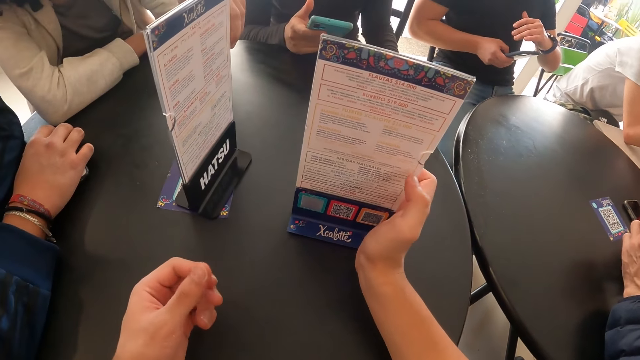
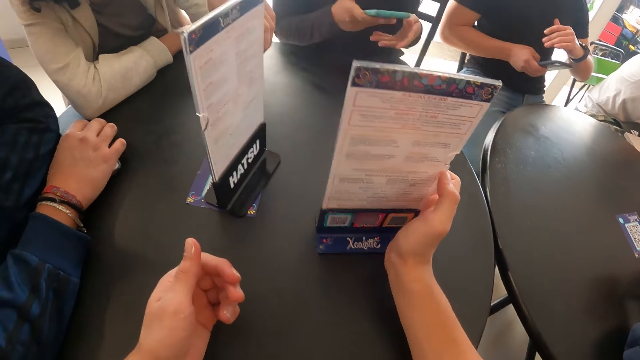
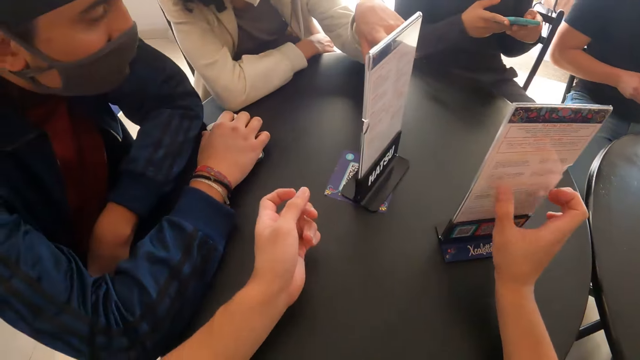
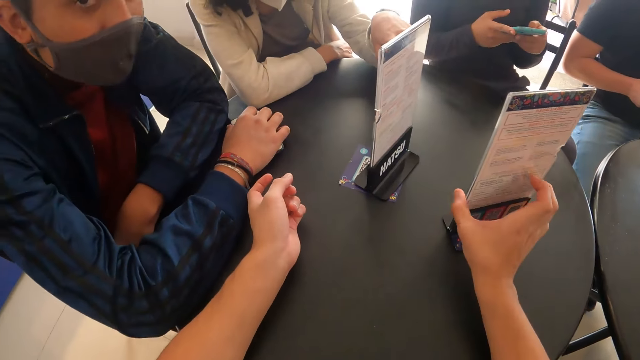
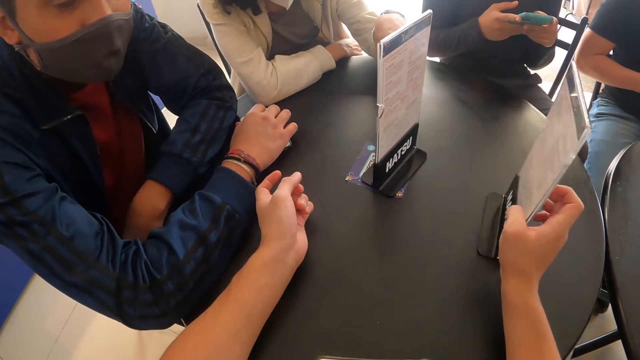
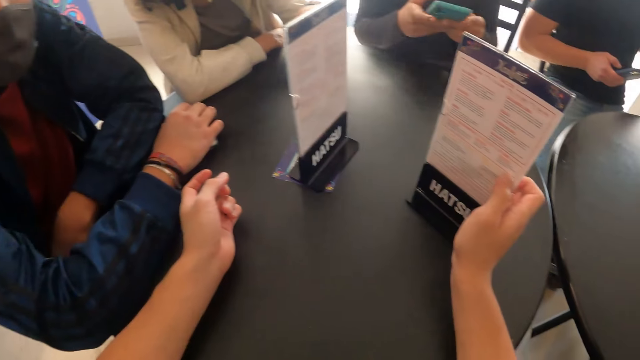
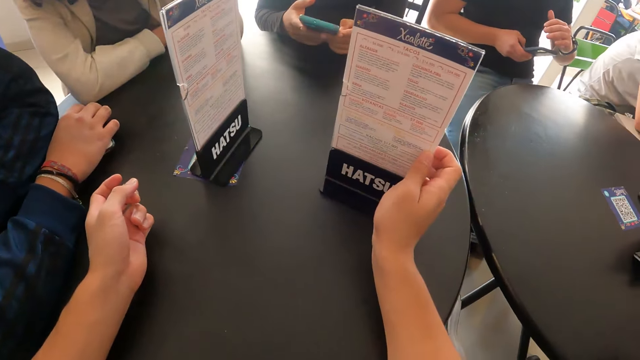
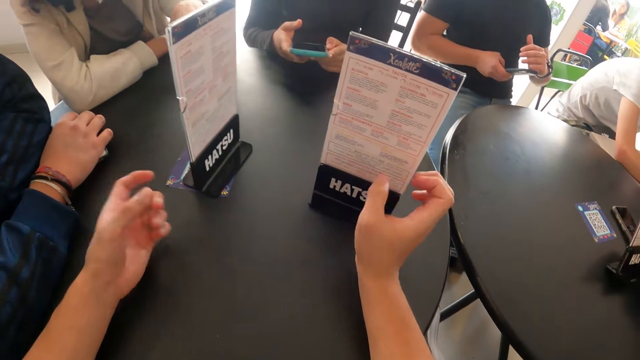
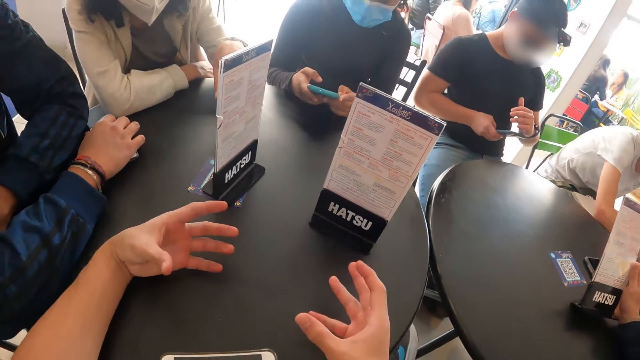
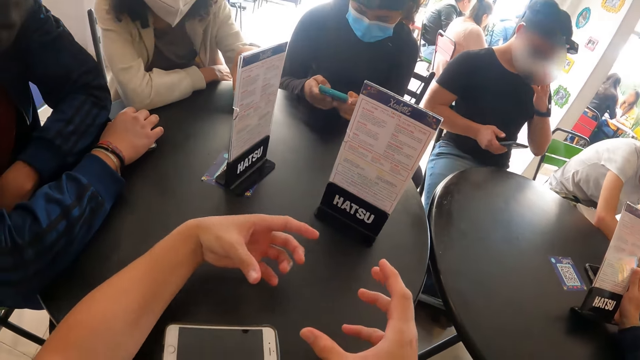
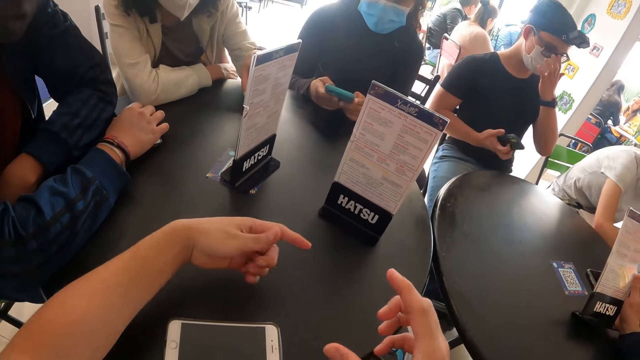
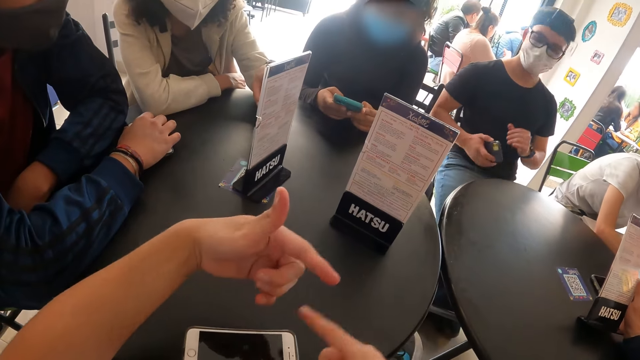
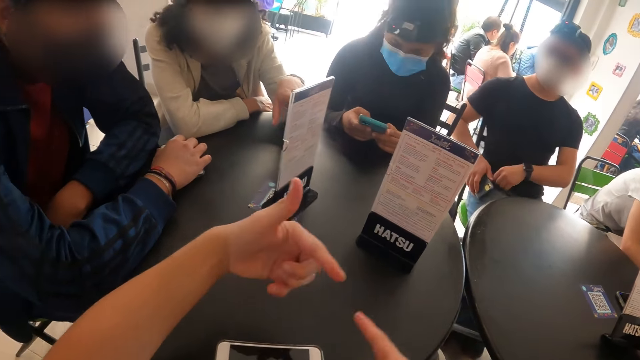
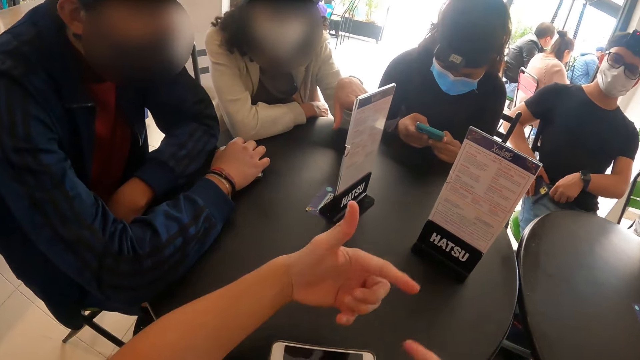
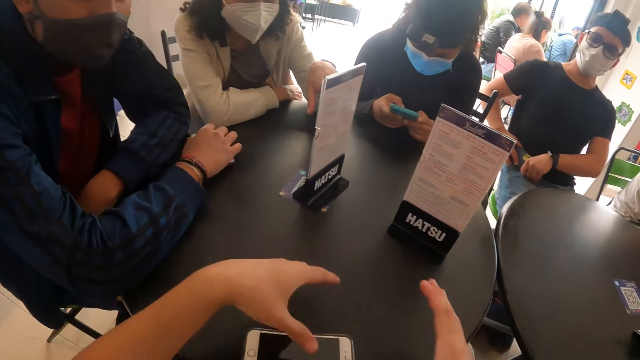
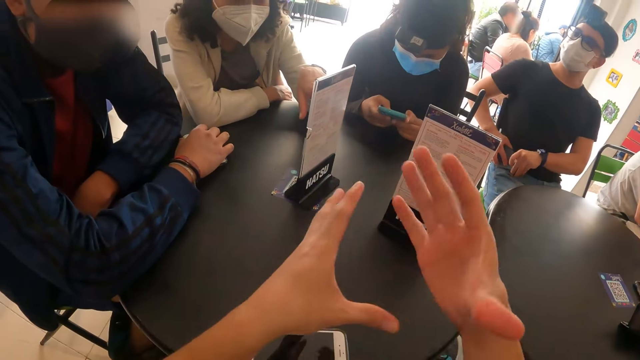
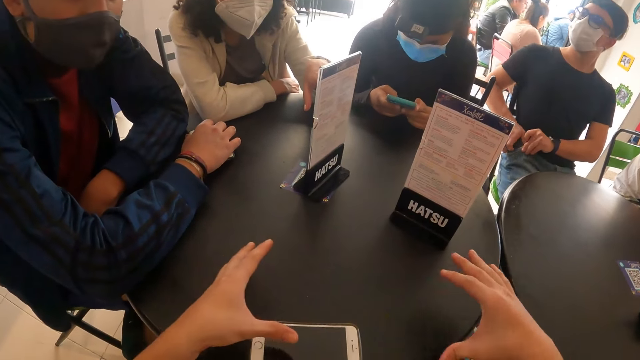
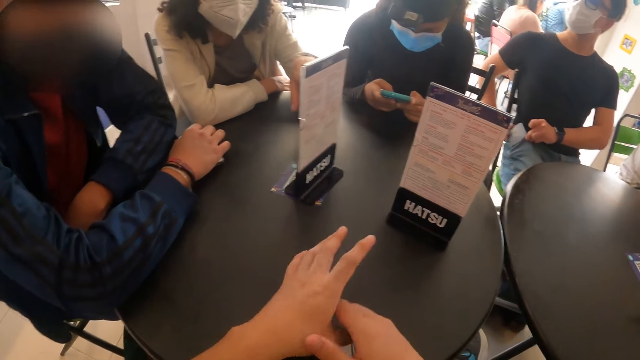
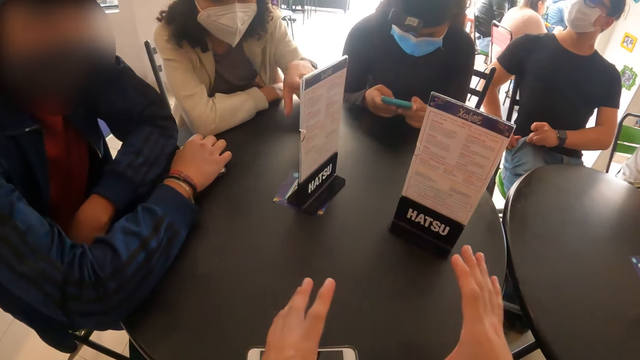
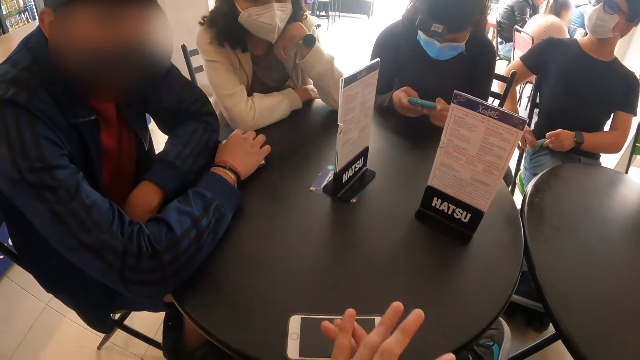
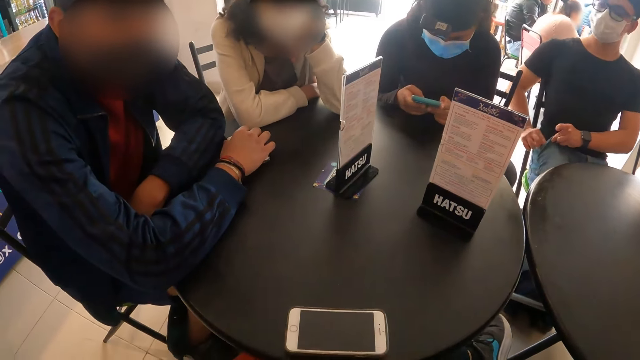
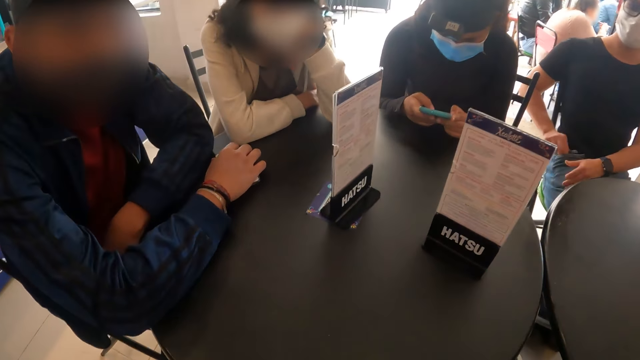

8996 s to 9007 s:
The camera wearer adjusts the table menu on the table with his right hand. A woman operates the phone with both hands. The camera wearer interacts with a man. A person scrolls her phone. The camera wearer rolls his hands. Another man puts the phone in his pocket with his right hand. The camera wearer talks to four persons.

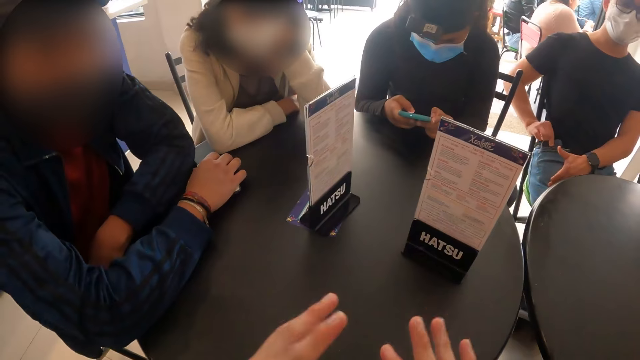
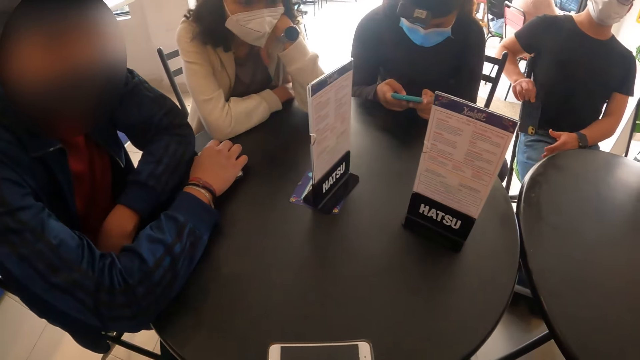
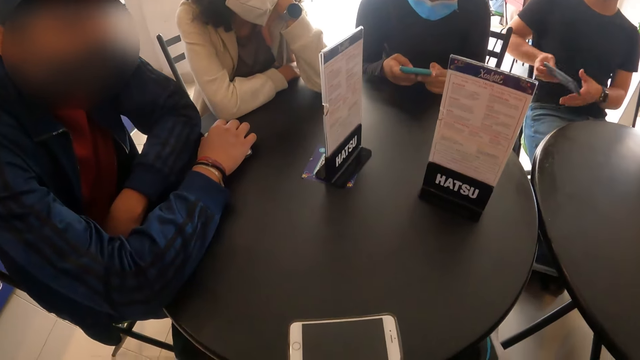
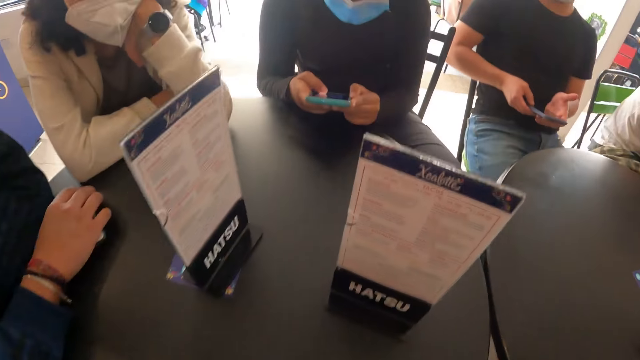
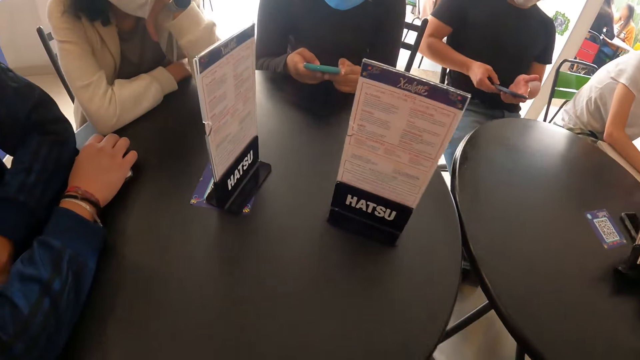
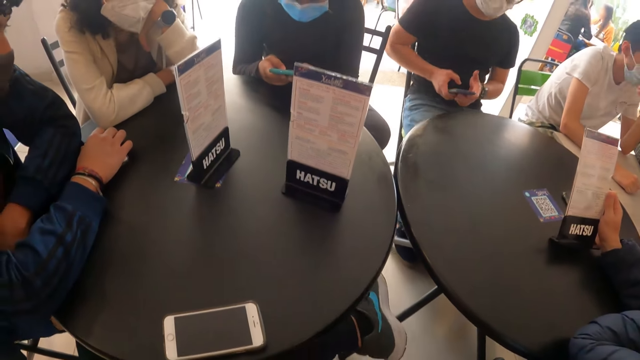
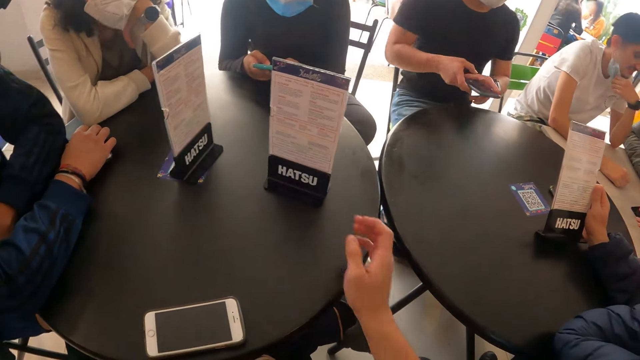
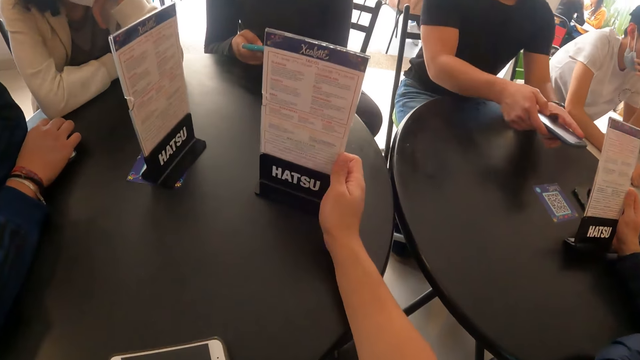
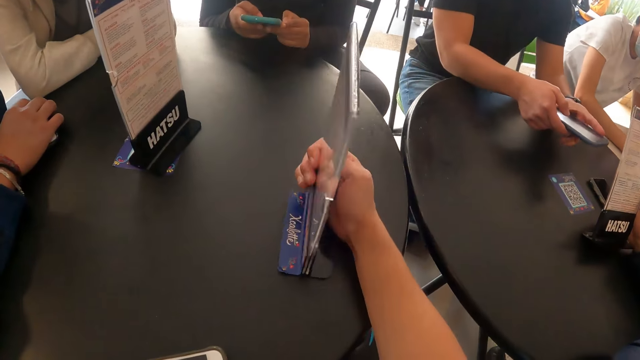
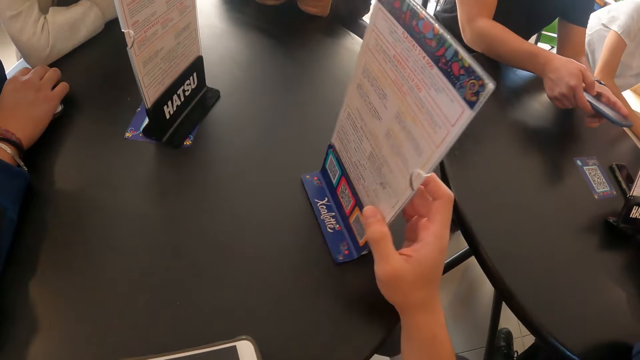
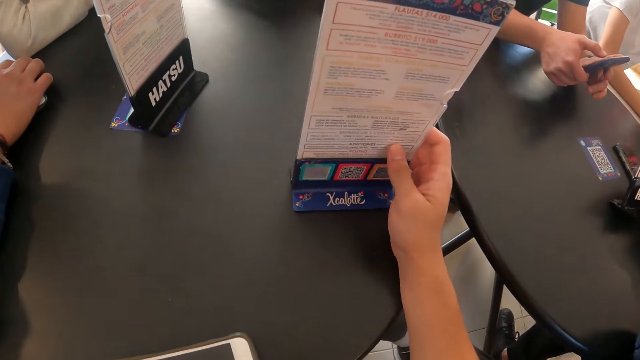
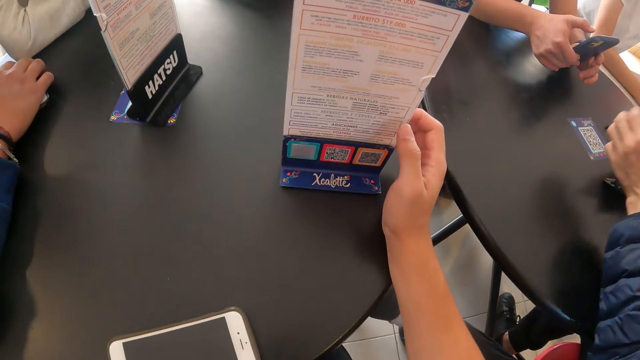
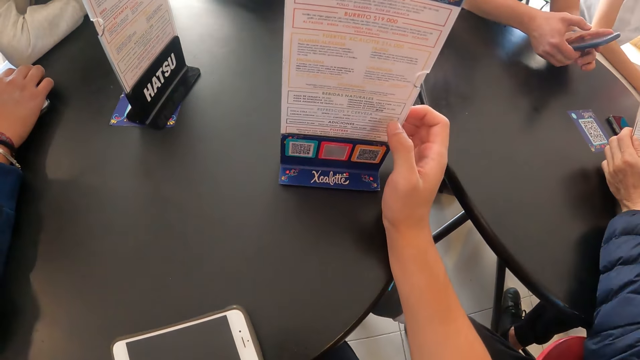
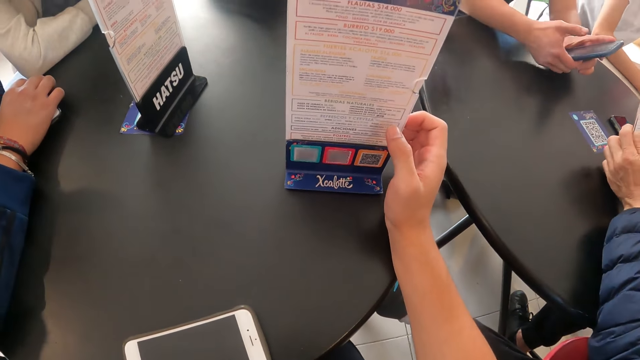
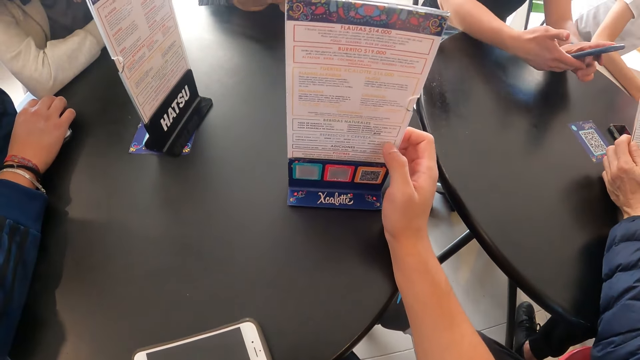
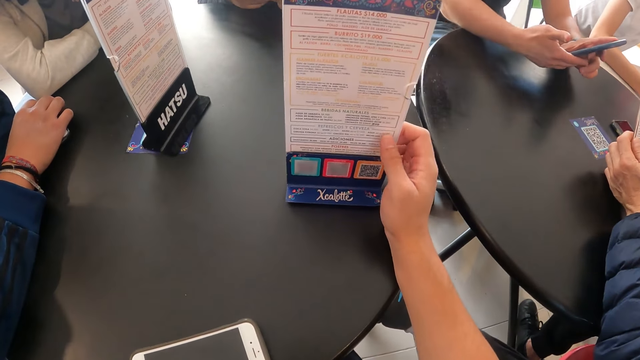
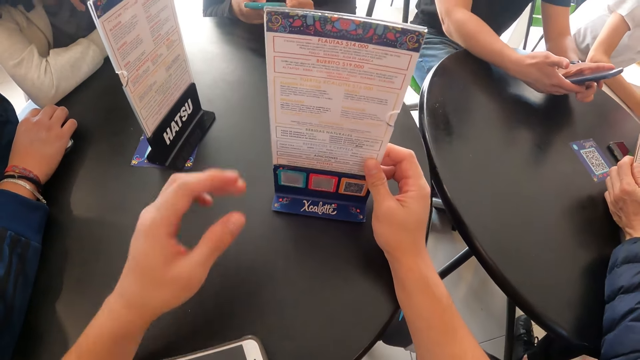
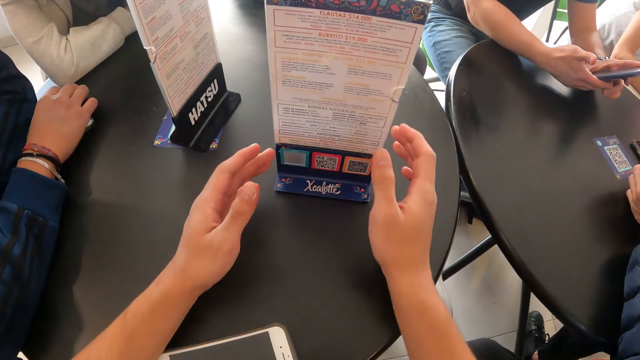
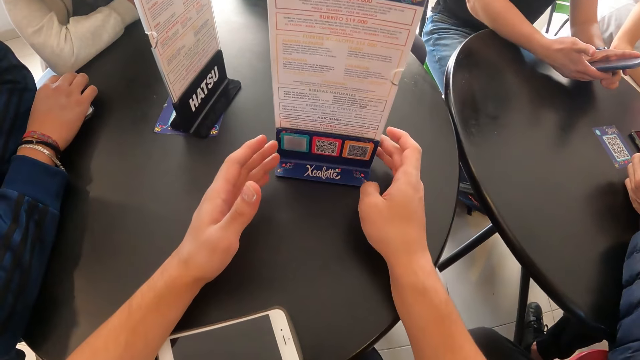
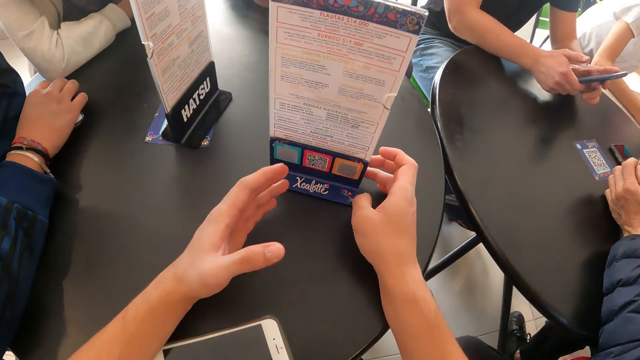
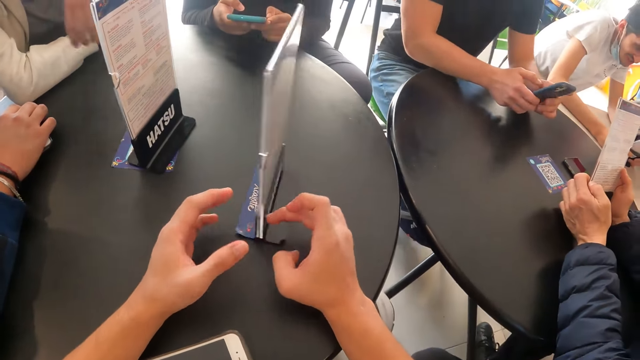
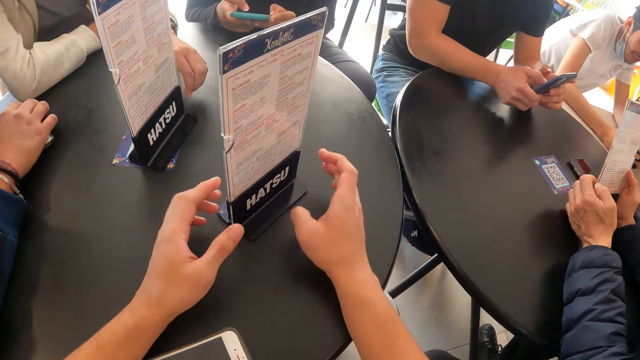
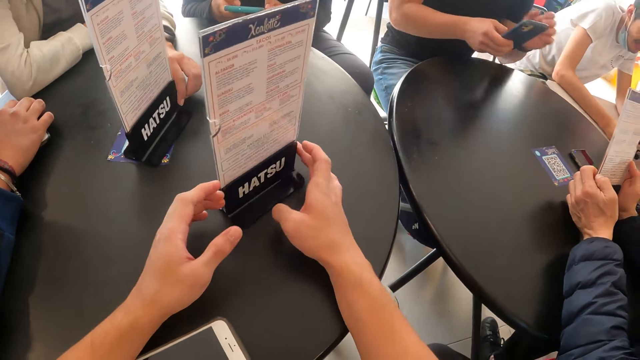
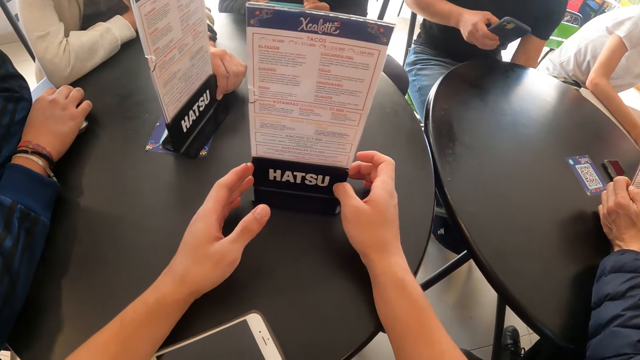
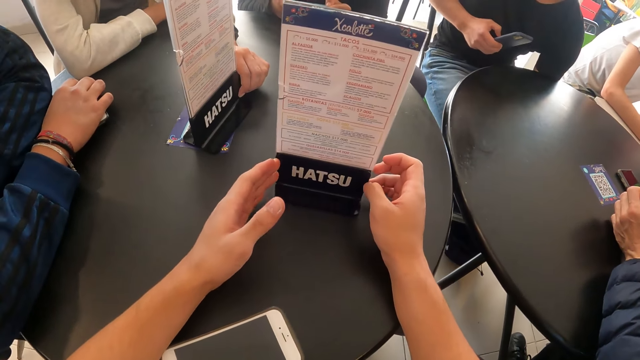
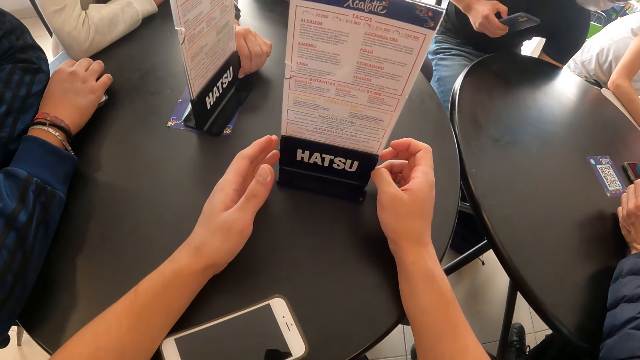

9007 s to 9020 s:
A man removes the phone from his pocket with his right hand. He operates the phone with both hands. The camera wearer adjusts the table menu on the table with his right hand. He touches the menu. He adjusts the table menu on the table with both hands. A person touches the menu. The man operates the phone with his right hand.
